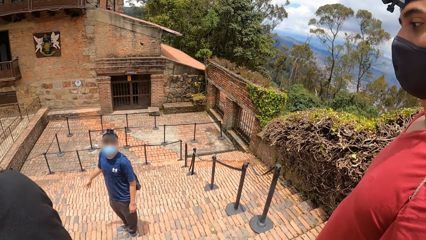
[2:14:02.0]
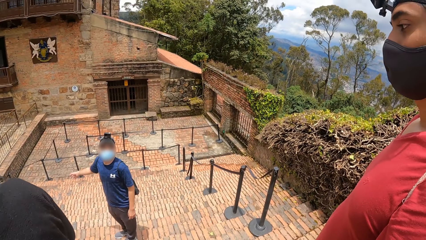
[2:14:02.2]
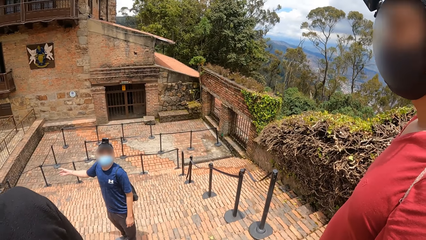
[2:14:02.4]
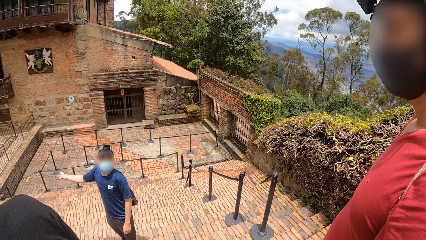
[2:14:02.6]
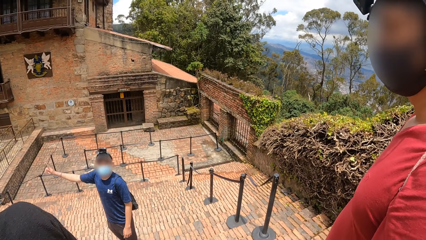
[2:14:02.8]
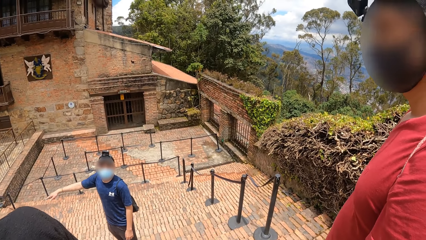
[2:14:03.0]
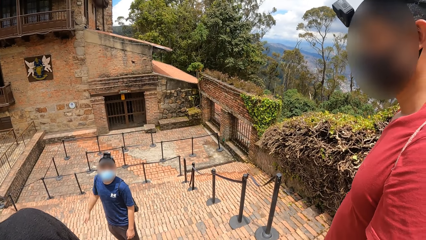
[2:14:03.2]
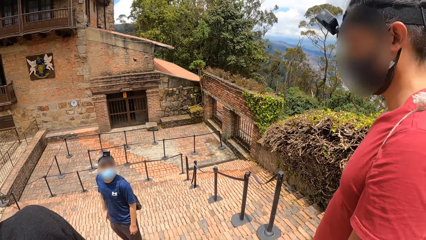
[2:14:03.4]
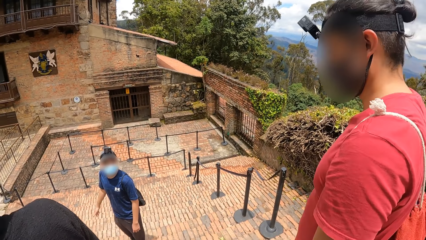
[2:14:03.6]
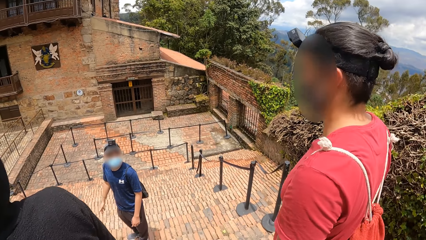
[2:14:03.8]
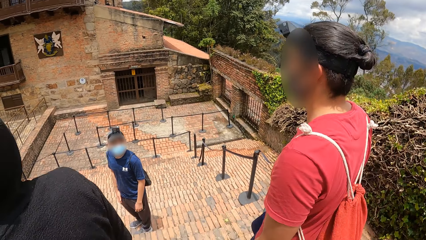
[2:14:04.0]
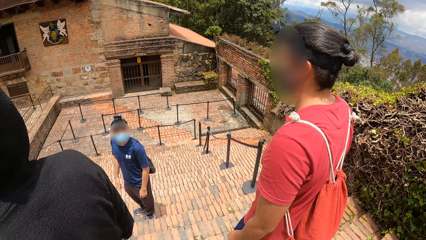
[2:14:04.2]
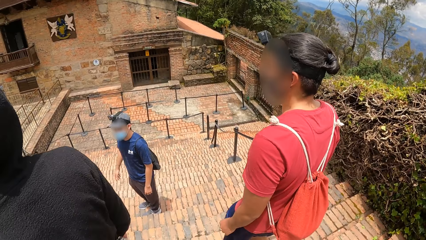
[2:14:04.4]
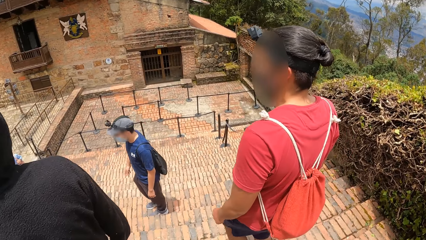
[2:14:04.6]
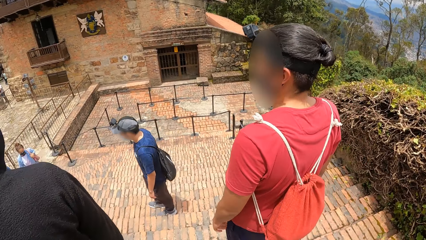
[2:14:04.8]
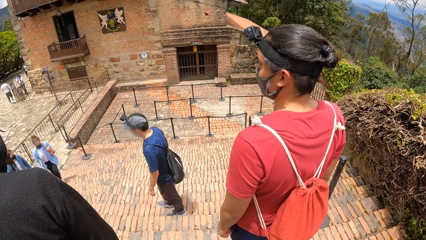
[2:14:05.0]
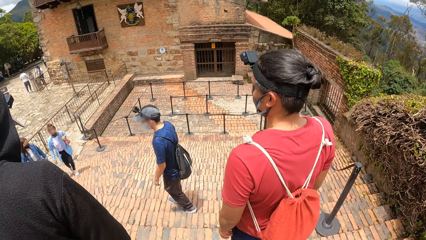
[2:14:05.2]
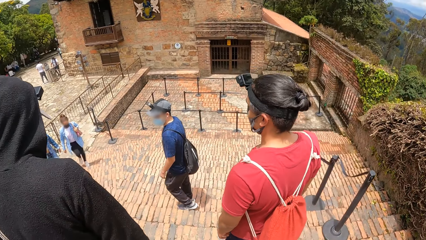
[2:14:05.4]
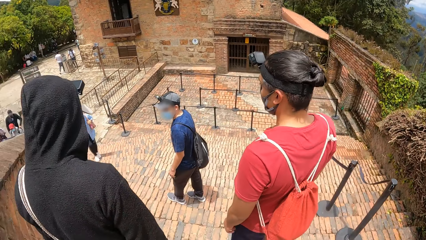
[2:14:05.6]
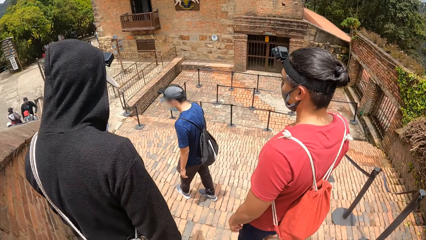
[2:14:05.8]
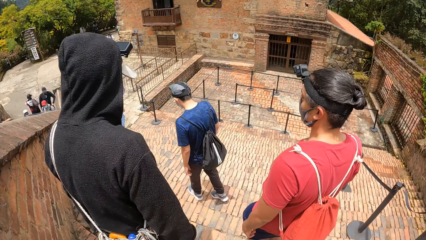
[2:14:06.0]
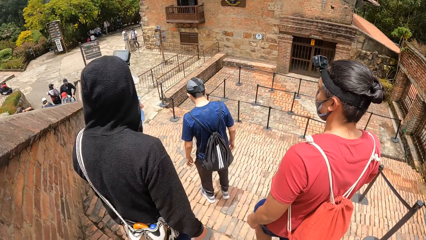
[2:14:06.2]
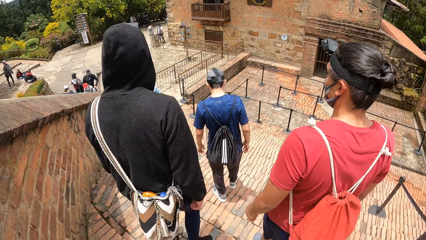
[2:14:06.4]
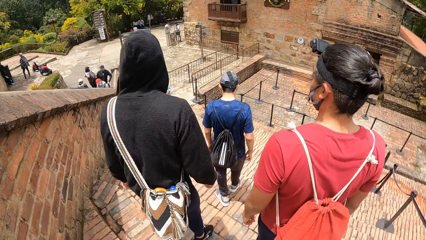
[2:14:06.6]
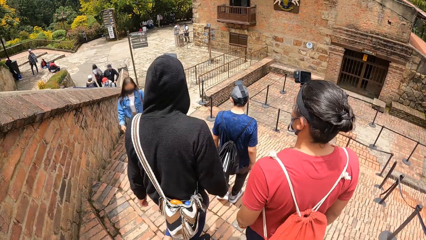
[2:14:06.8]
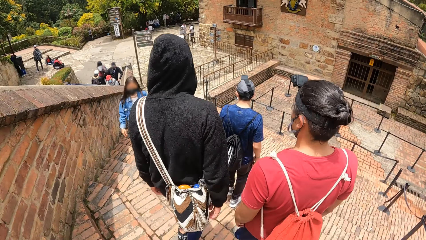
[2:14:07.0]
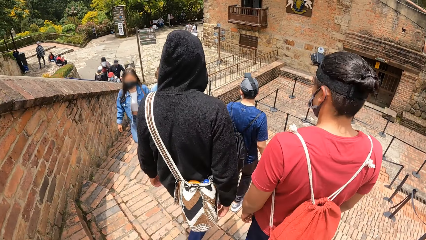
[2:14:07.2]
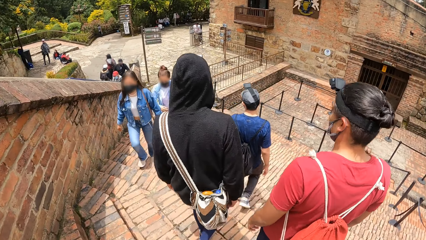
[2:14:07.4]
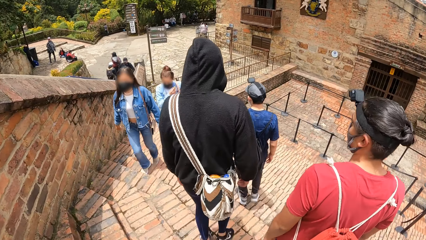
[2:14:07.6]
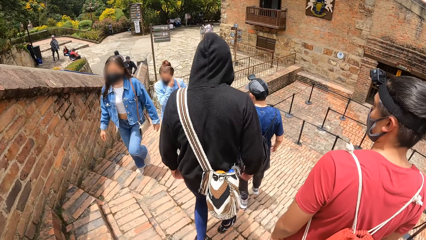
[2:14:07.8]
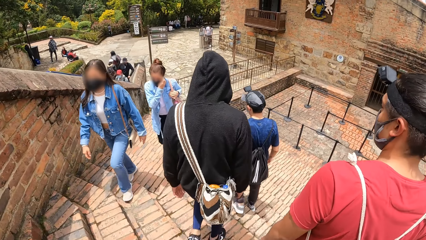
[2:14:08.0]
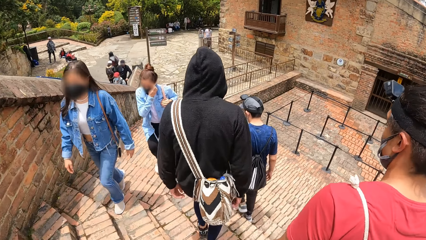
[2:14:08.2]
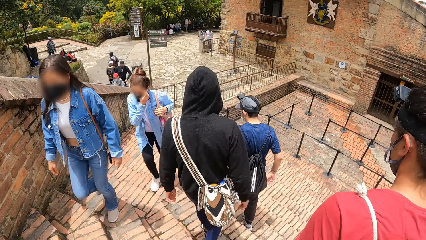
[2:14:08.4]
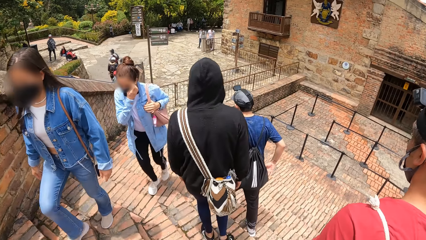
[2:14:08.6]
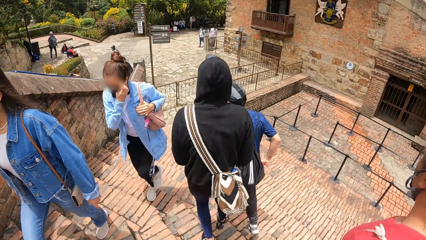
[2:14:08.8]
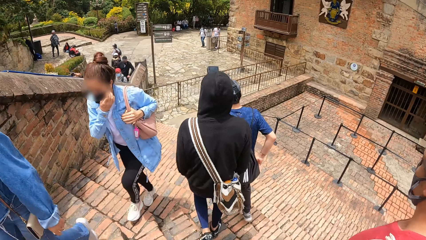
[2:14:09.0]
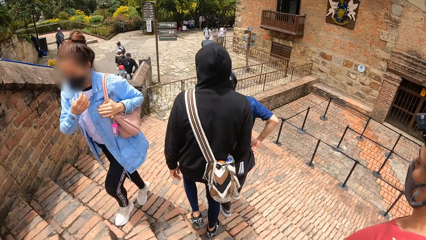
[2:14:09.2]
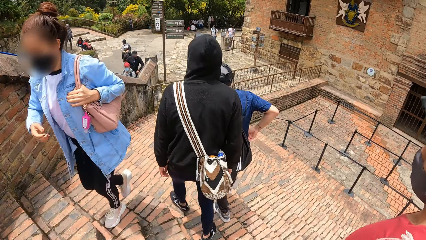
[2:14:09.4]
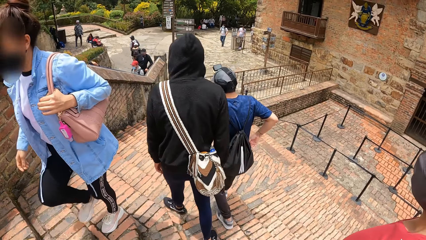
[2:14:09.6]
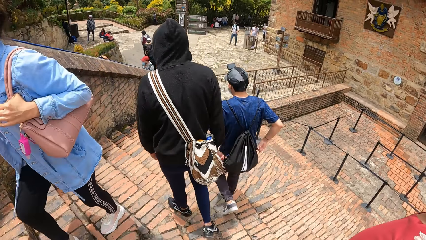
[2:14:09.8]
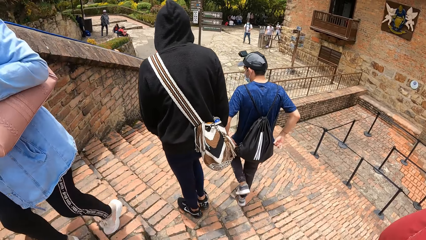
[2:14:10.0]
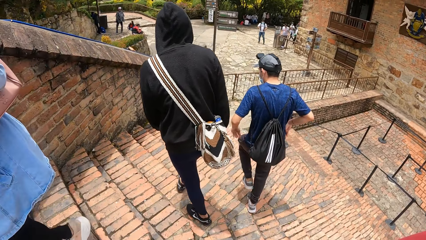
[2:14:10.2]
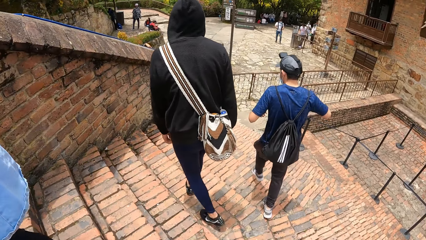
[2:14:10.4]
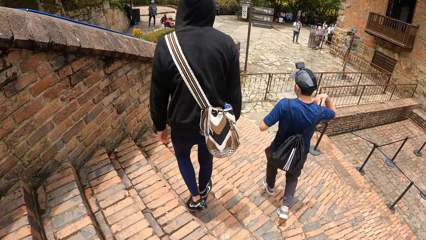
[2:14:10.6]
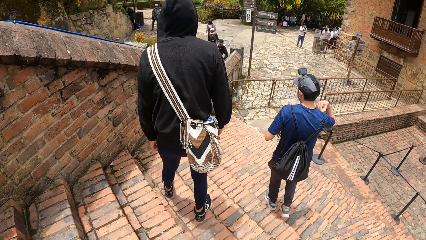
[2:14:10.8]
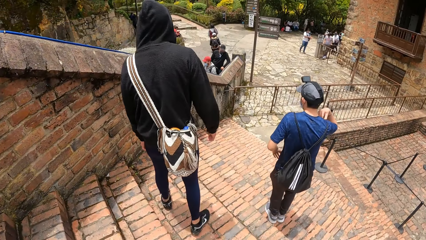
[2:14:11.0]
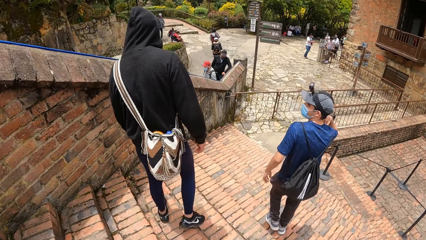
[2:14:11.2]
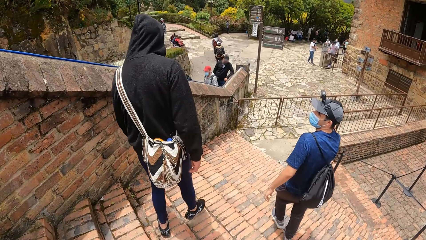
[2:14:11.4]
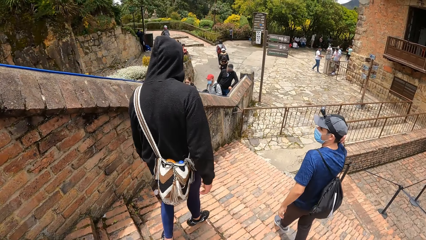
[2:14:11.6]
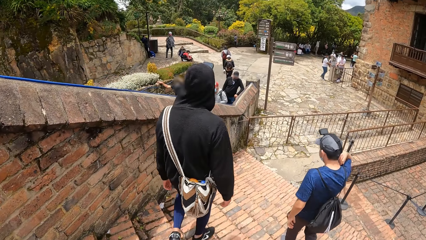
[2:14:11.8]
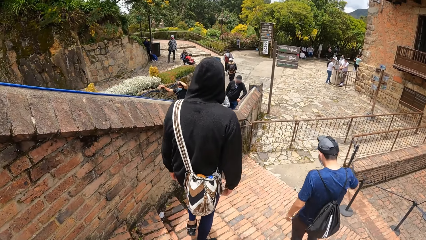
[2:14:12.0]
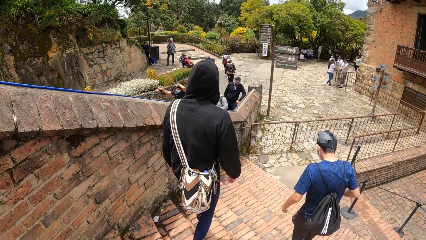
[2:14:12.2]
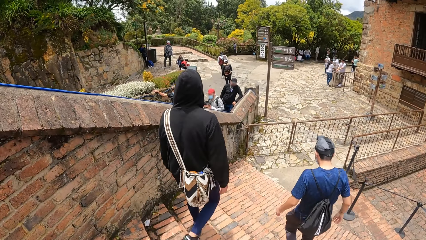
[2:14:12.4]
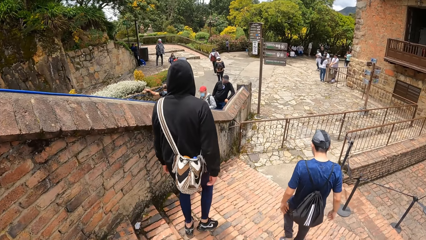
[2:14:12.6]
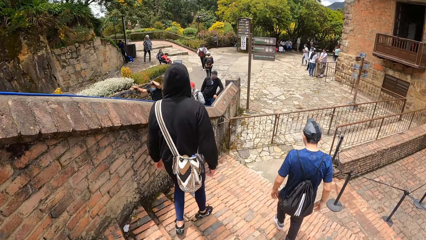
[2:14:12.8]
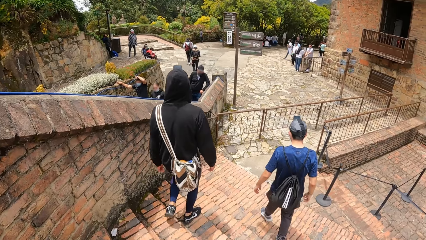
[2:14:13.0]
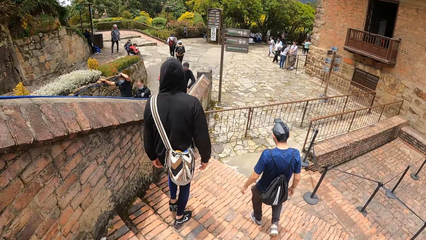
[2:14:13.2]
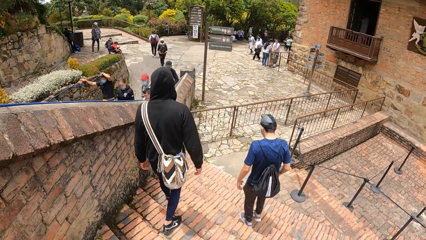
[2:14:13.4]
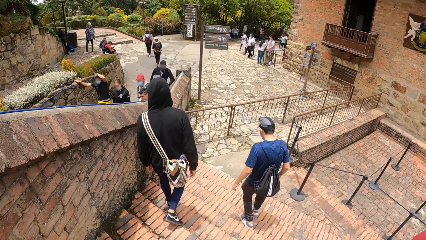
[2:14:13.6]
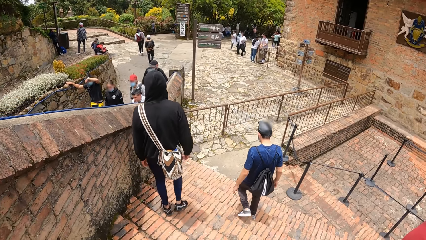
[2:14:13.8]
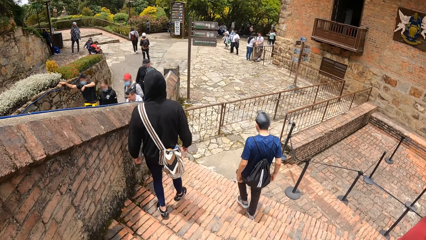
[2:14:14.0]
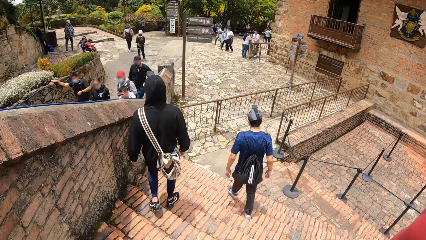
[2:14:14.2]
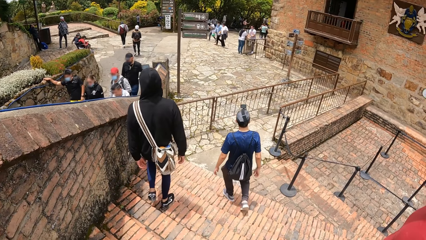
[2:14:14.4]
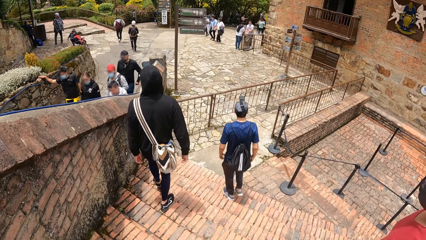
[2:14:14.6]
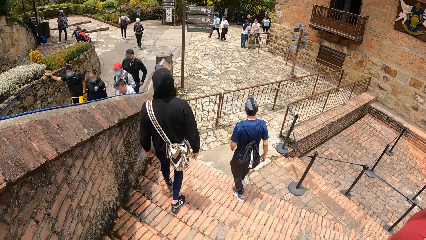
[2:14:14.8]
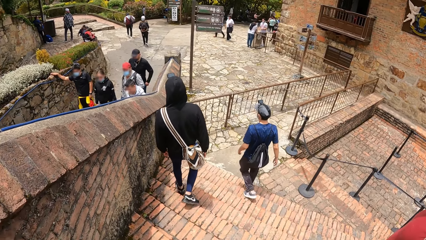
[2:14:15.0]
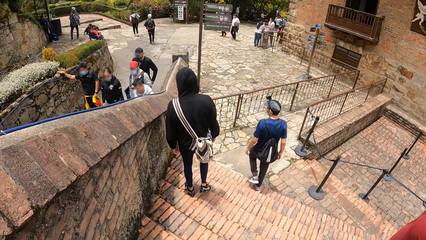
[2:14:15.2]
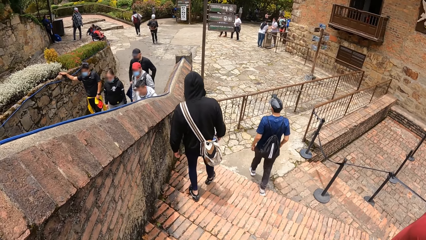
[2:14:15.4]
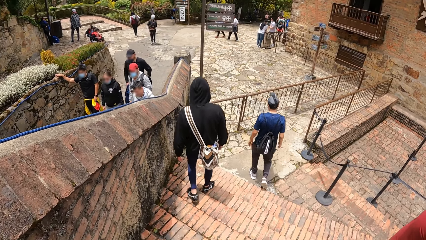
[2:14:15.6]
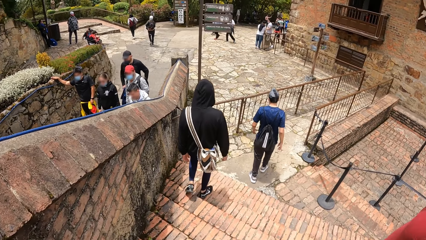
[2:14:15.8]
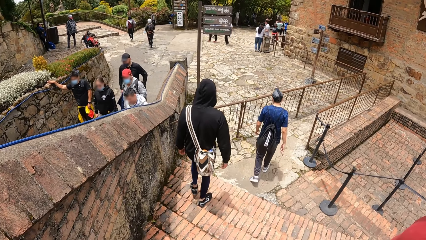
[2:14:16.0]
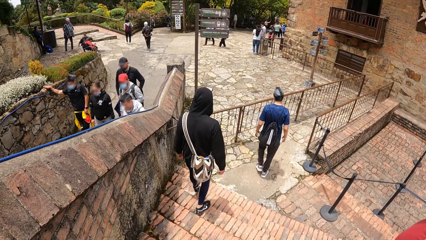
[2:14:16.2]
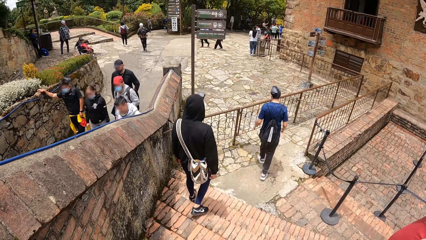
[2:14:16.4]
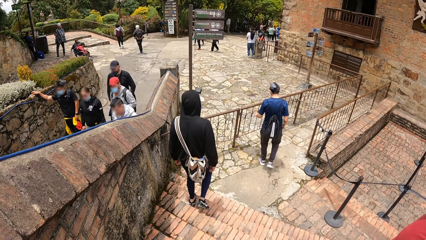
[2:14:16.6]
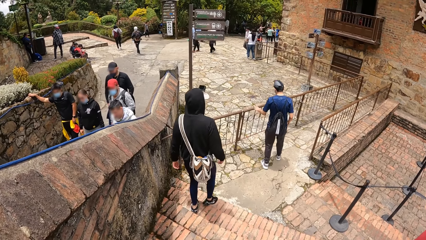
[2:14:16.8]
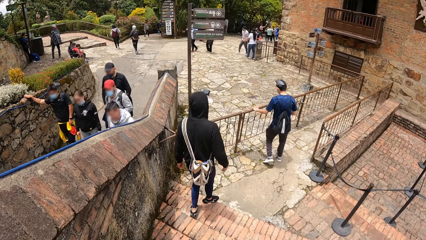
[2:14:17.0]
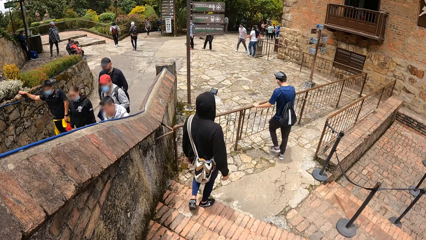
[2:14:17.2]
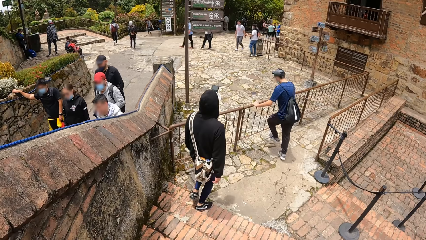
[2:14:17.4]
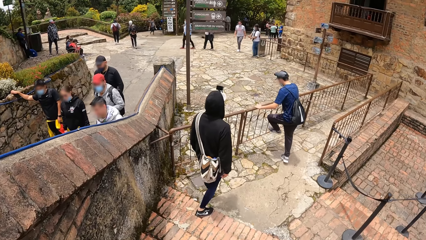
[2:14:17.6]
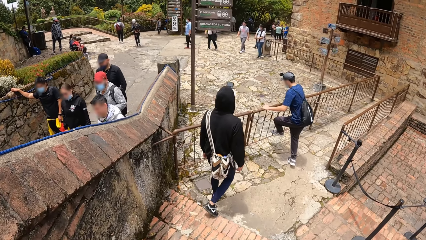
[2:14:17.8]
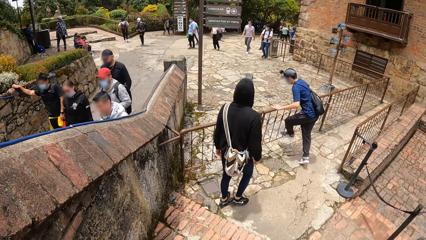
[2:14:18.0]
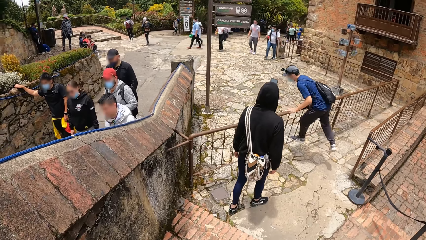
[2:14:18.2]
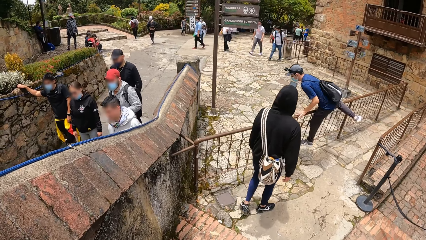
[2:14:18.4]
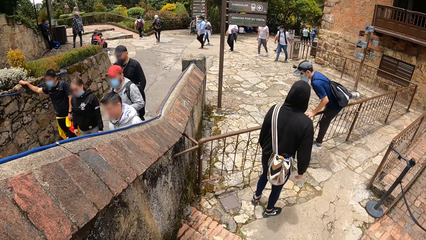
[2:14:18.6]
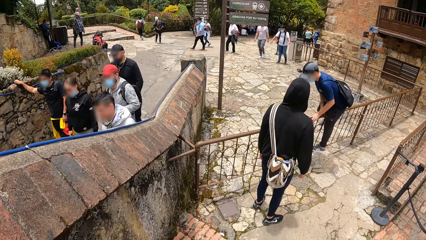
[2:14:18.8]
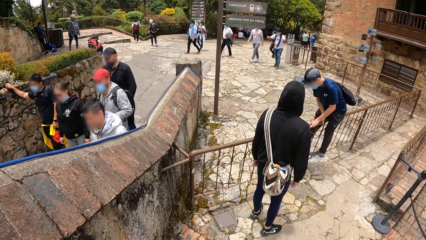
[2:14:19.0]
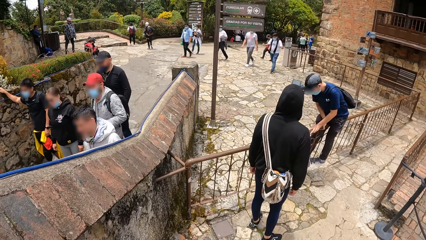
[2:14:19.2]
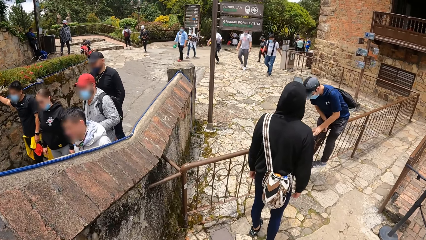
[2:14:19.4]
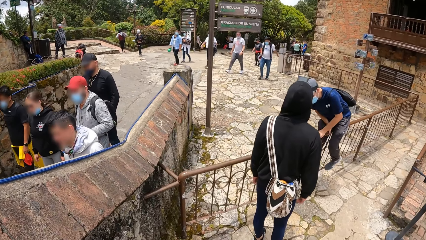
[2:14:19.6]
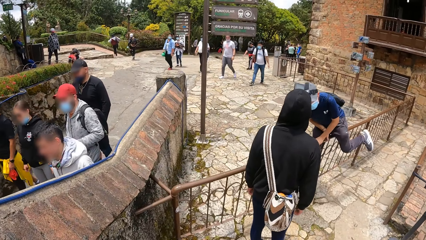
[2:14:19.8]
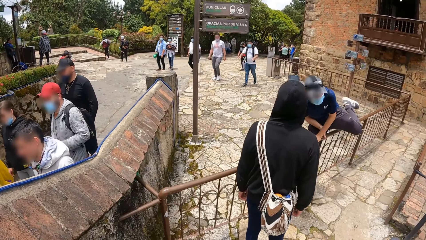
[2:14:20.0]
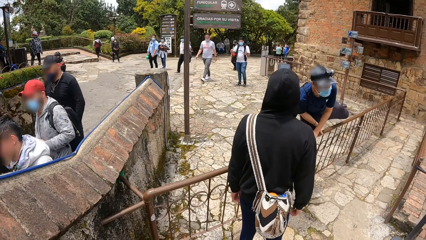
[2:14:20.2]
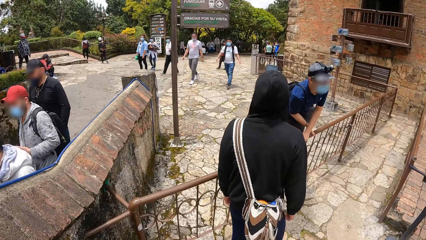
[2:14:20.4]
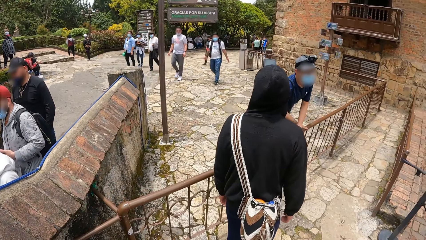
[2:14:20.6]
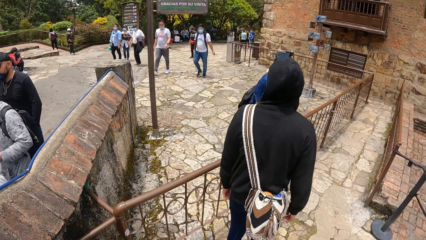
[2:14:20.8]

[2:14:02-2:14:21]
A man does something. Another man points with his right hand. The second man interacts with a third man, interacts with the first man and interacts with the camera wearer. The third man climbs down the stairs. The first man, the second man and the third man walk on a path. The first man climbs down the stairs. The second man climbs down the stairs. The camera wearer climbs down some stairs. The second man adjusts the trousers with both hands, looks at the first man and adjusts the bag with both hands. The first man, the second man and the third man walk on a path. The second man holds a railing with both hands and climbs over the railing.
